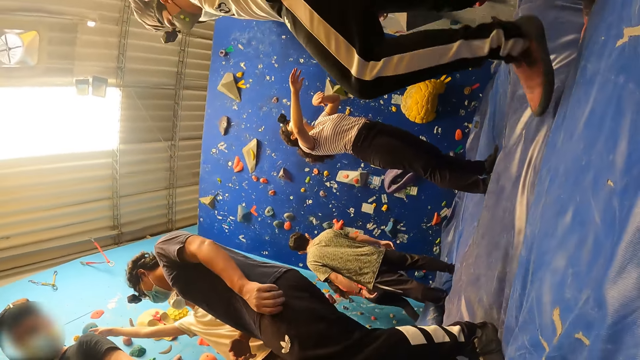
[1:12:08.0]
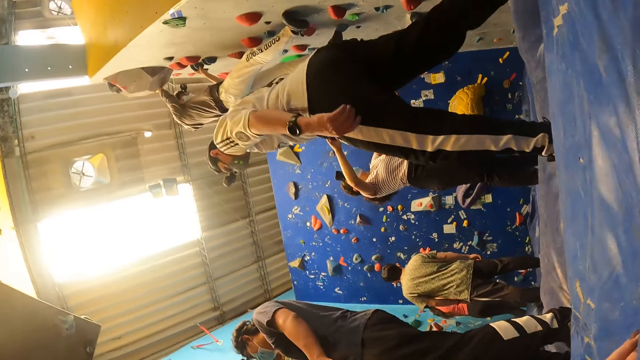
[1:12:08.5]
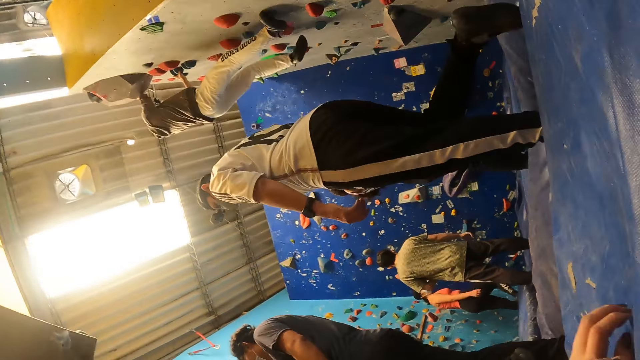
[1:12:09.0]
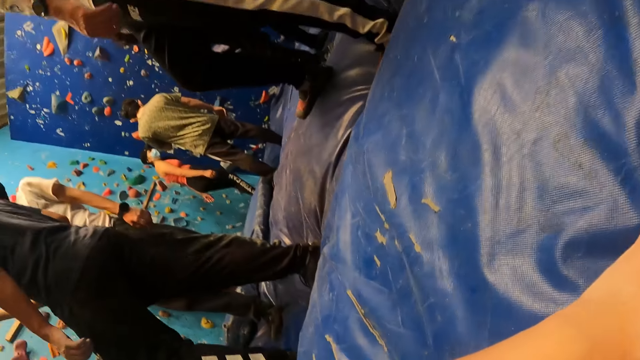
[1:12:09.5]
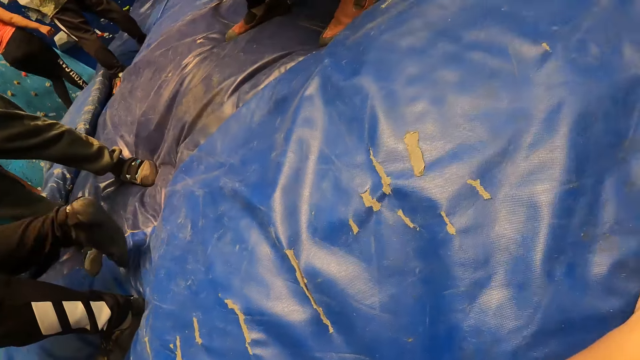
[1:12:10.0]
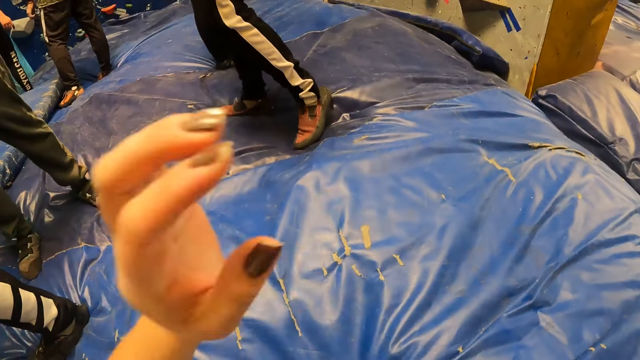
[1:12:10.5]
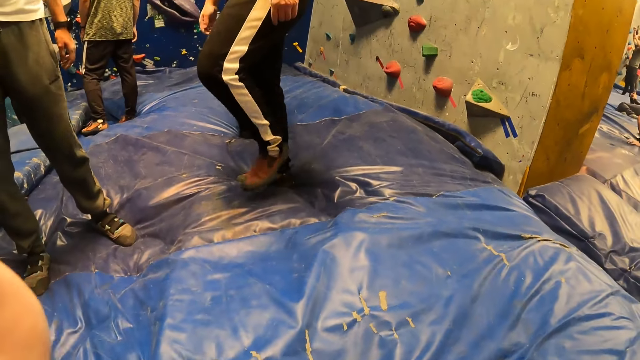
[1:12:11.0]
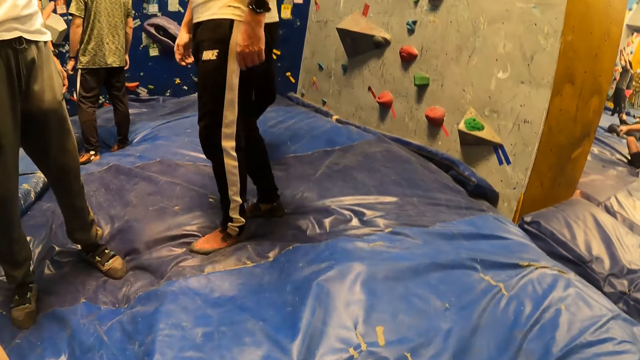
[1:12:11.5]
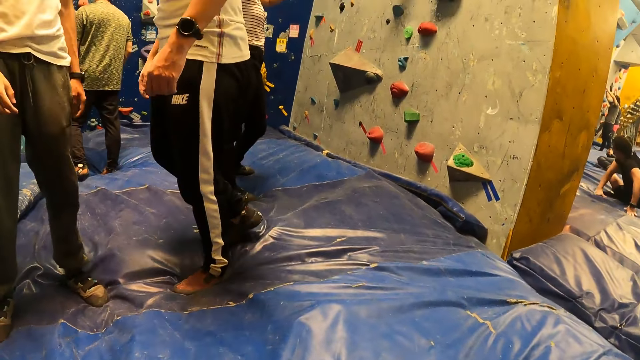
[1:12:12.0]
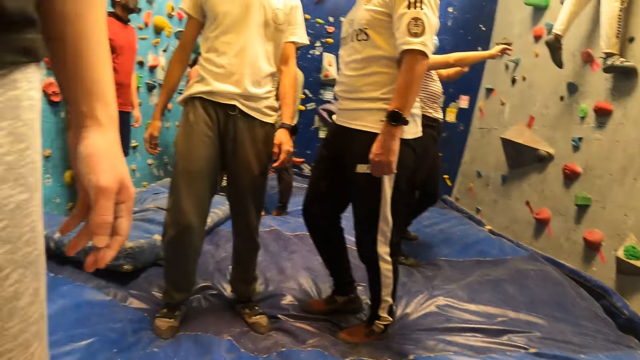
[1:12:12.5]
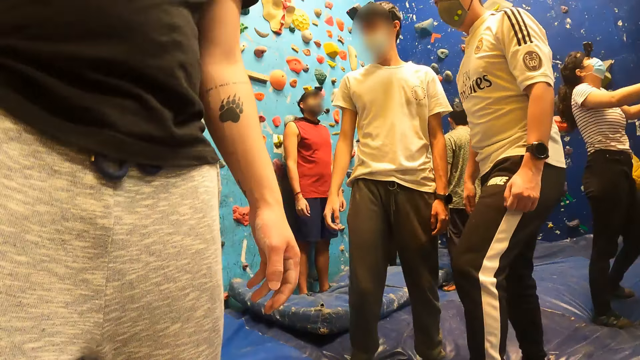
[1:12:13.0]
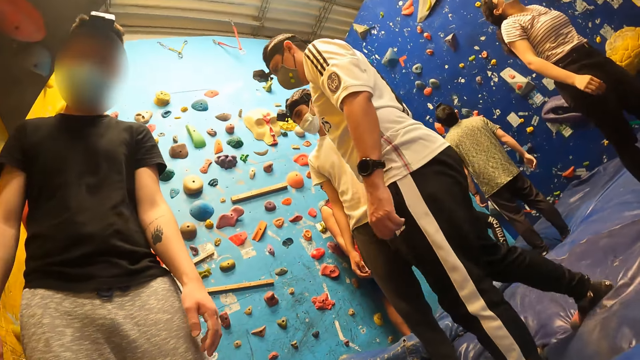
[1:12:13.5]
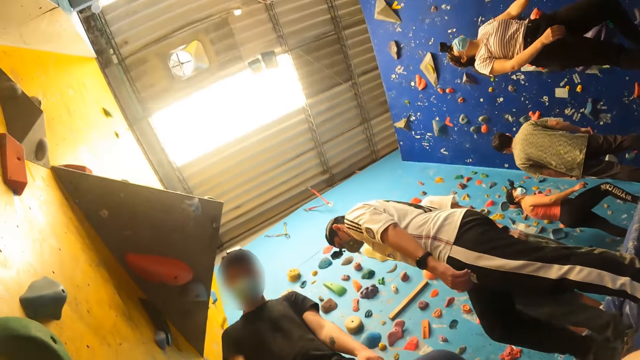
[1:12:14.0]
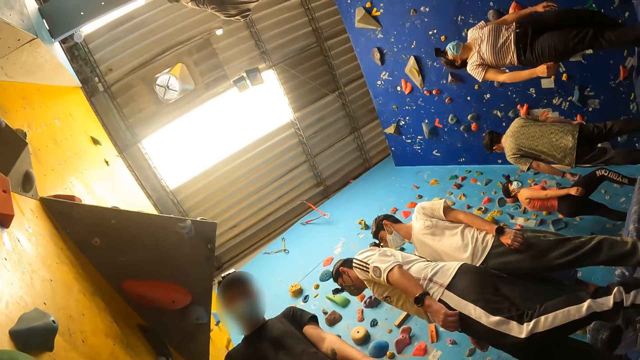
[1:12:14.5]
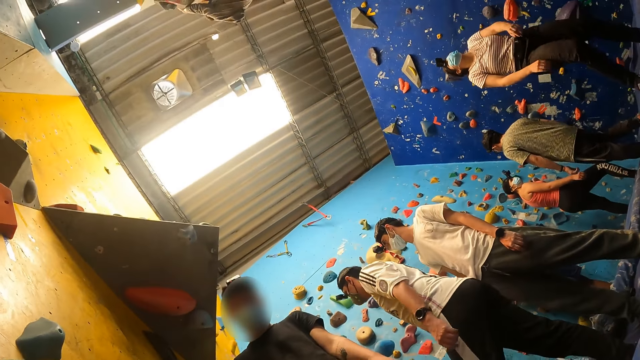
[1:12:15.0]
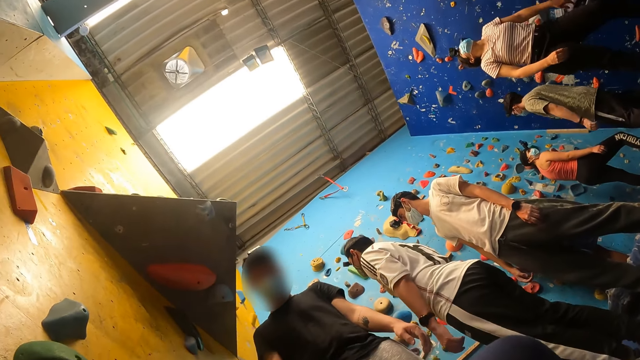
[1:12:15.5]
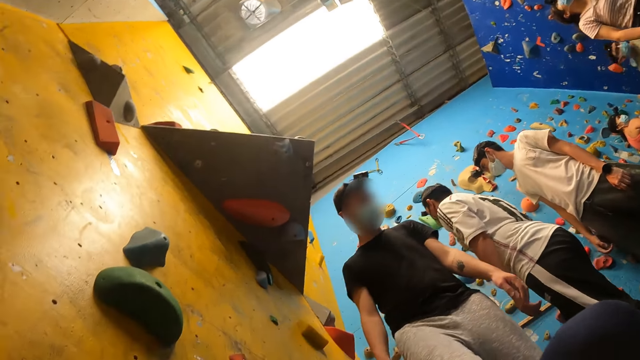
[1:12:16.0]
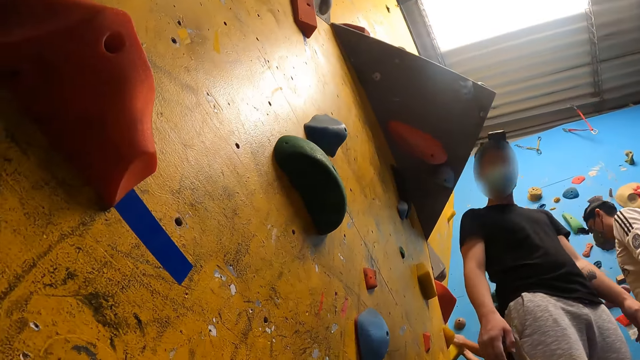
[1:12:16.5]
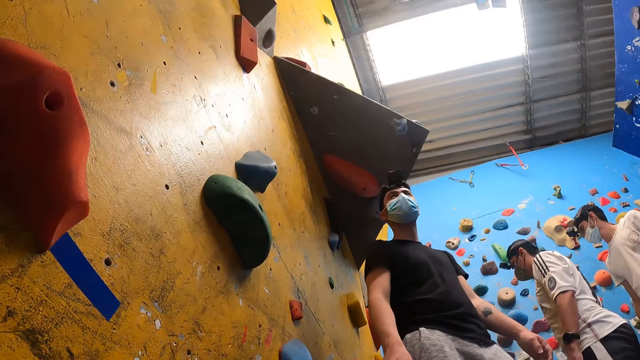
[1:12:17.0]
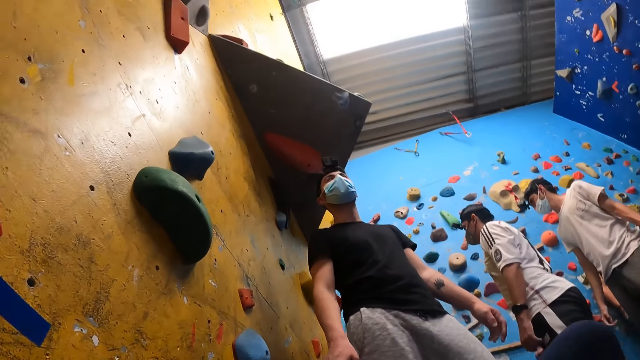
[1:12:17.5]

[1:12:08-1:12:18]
The camera wearer looks around. A man and other men walk around the room.

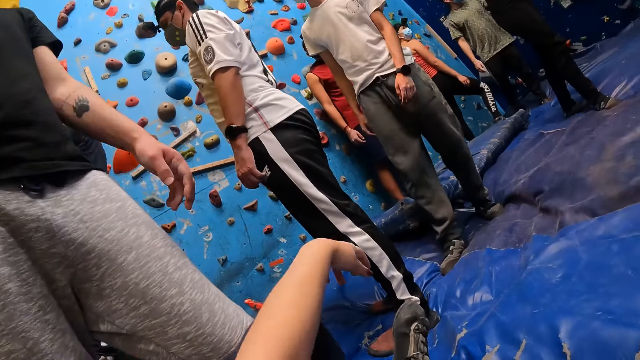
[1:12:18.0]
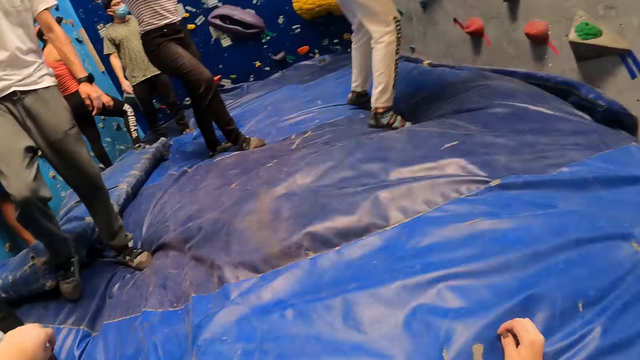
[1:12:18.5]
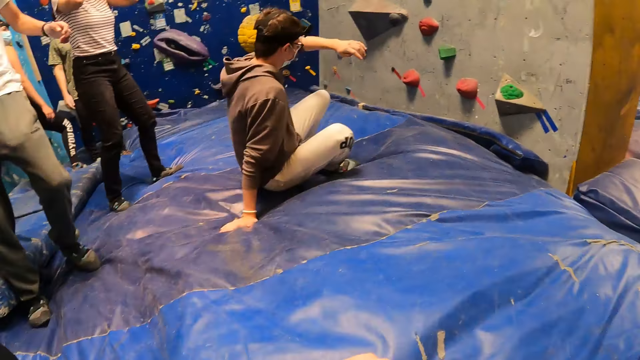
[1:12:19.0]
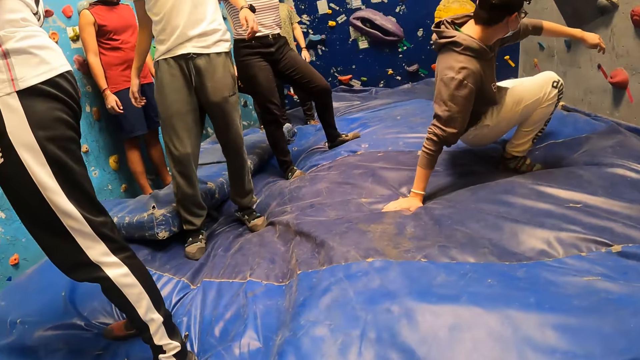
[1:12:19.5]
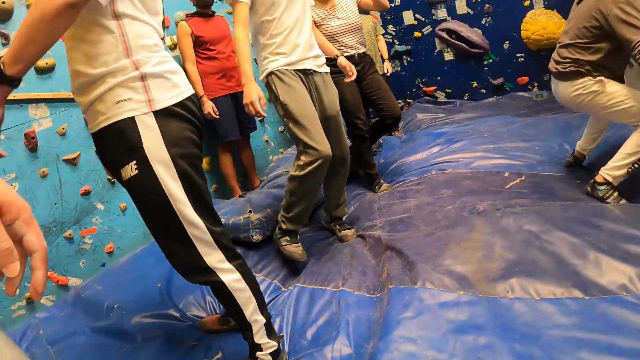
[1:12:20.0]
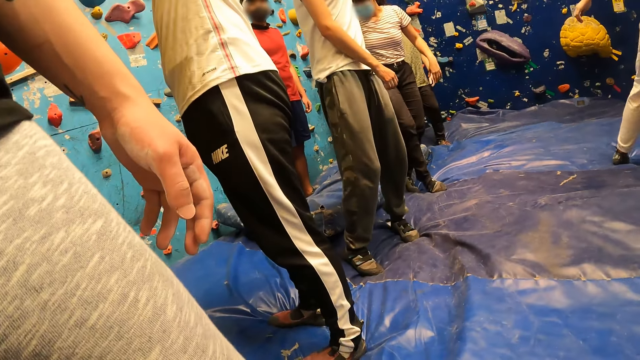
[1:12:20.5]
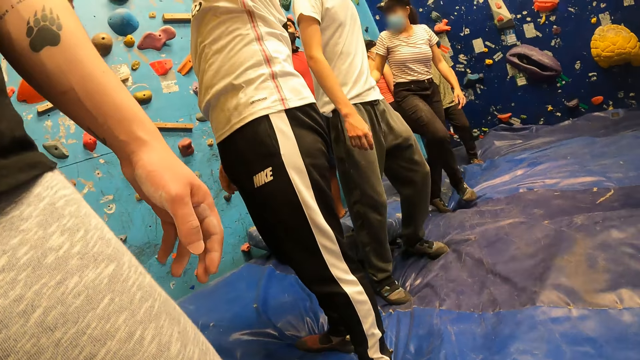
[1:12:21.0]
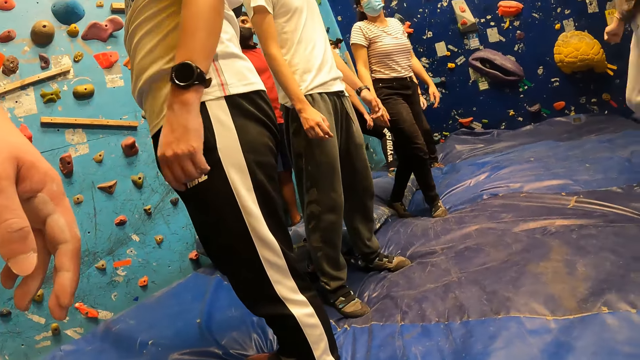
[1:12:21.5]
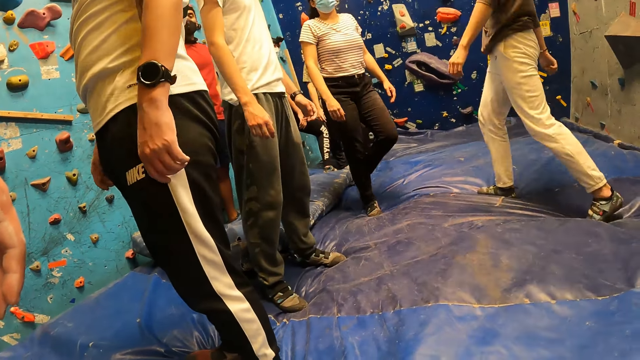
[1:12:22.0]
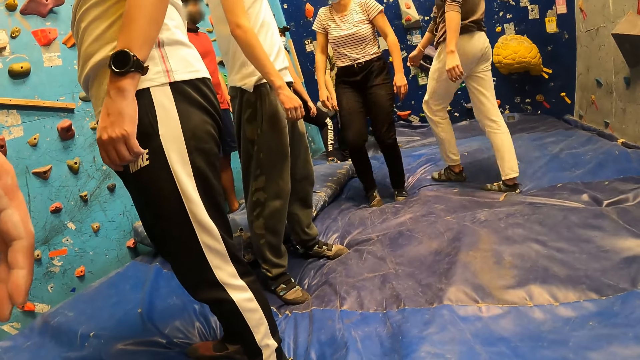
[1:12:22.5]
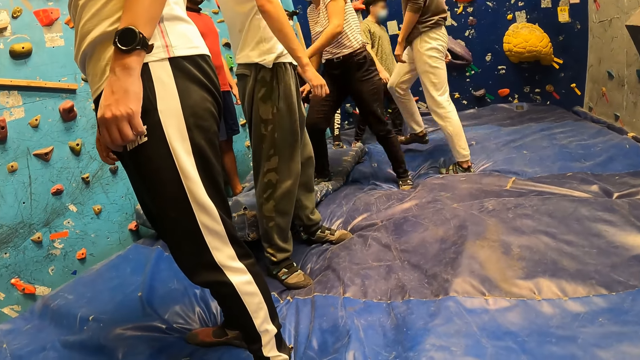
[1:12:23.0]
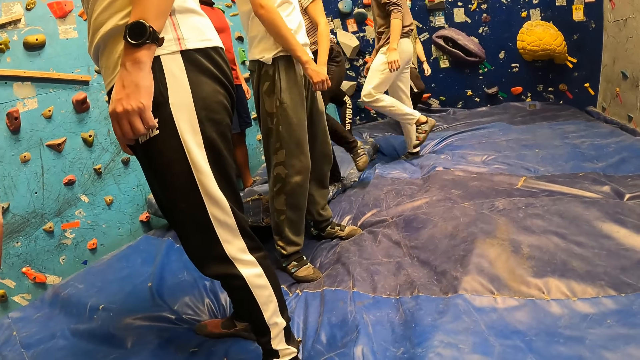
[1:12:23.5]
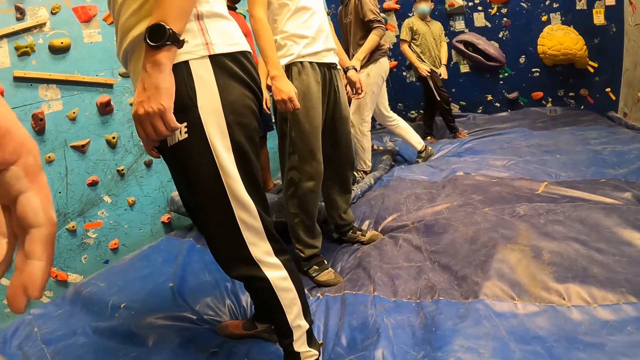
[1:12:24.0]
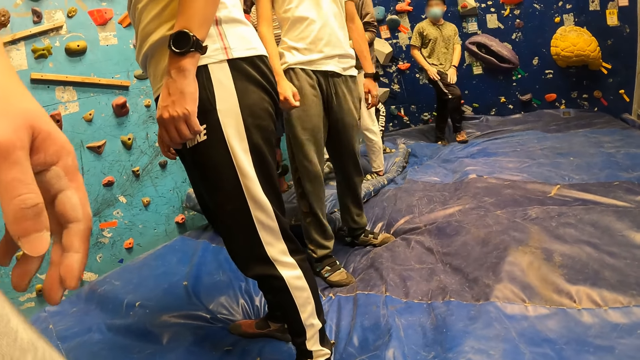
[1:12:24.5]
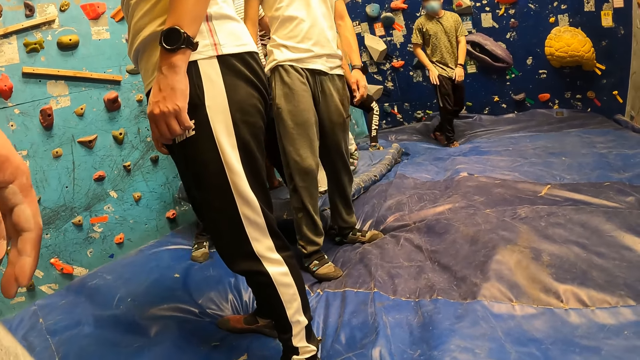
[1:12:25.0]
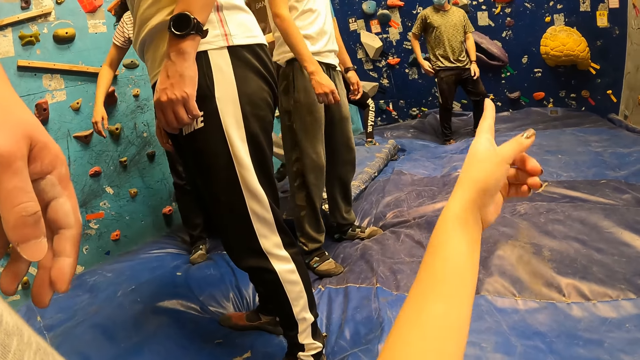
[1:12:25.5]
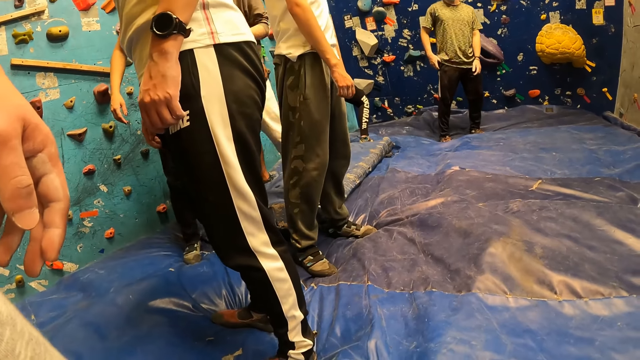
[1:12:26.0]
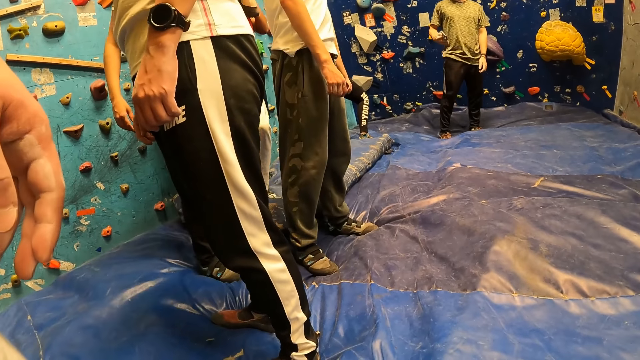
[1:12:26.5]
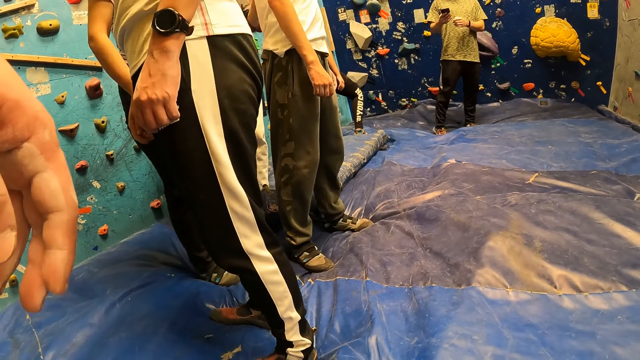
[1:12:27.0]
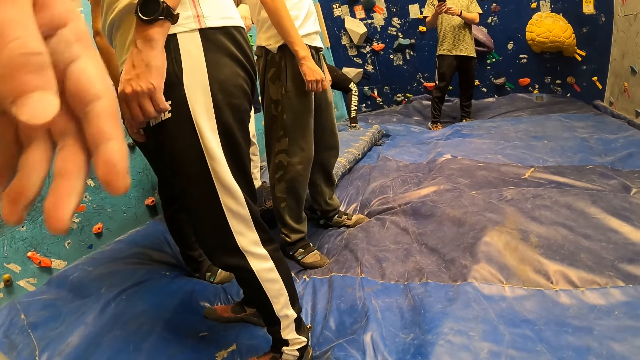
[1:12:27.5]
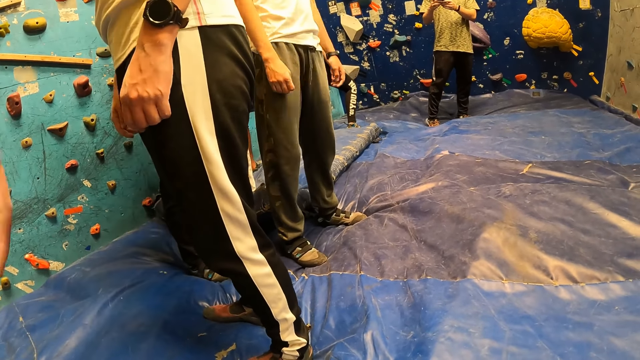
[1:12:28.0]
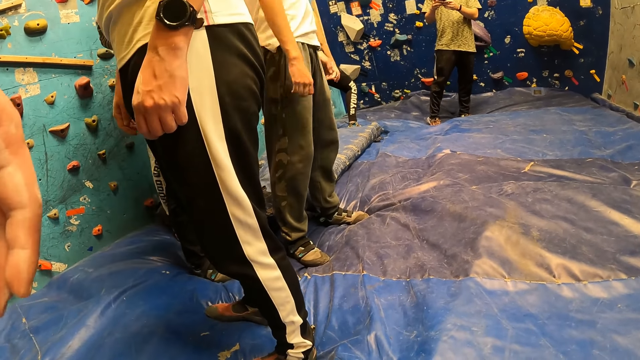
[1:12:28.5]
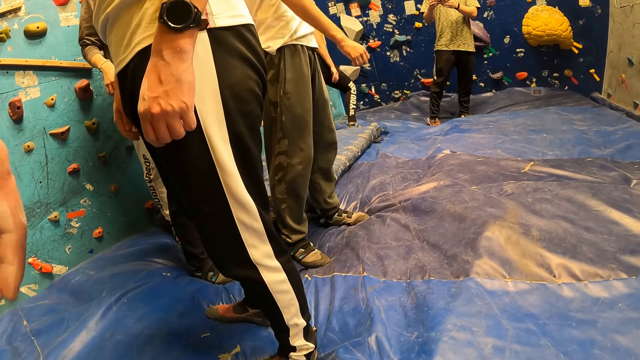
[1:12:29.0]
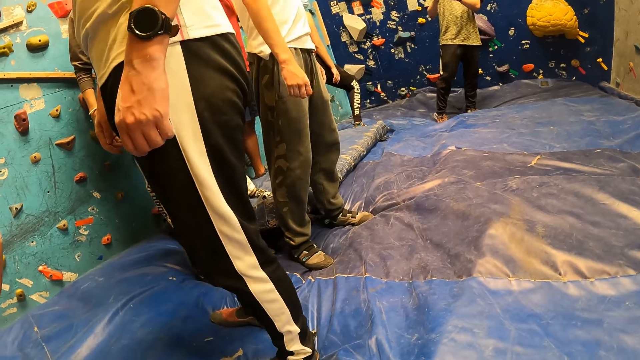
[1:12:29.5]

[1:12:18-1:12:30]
The camera wearer stretches her hand out. A man jumps down from a climbing wall. Another man falls on the mat. The second man stands up and walks around the mat. A woman walks around the mat. The woman turns around. A third man walks around the mat. Another woman walks around the mat. The third man removes a phone from the pocket. The camera wearer stretches her hand out. The second man walks around the mat. The third man looks at the phone. A fourth man moves his body.
